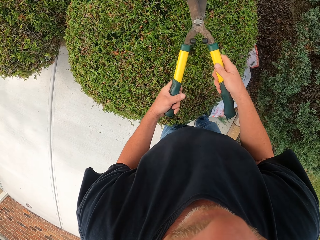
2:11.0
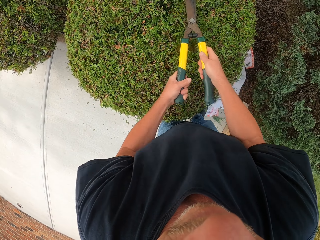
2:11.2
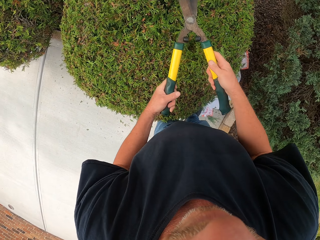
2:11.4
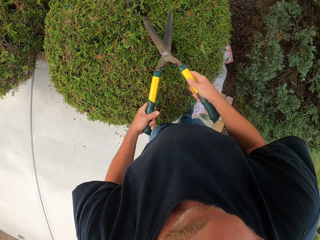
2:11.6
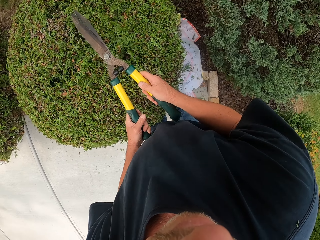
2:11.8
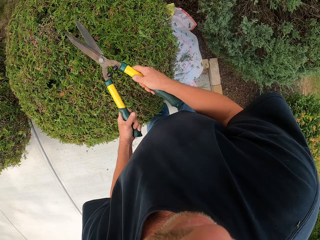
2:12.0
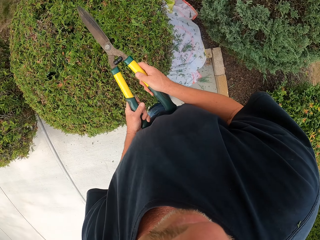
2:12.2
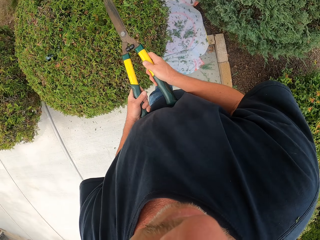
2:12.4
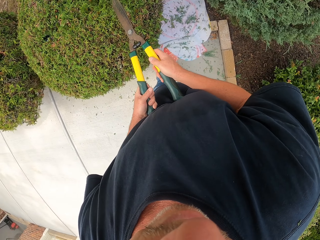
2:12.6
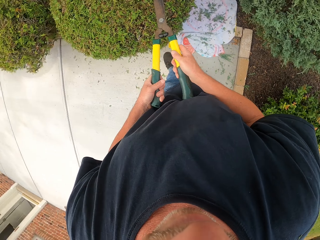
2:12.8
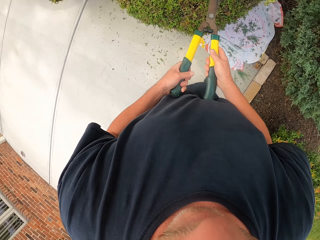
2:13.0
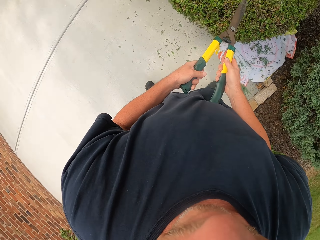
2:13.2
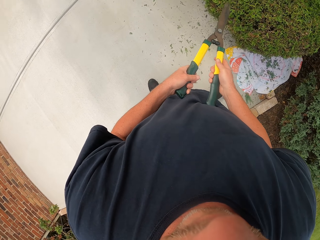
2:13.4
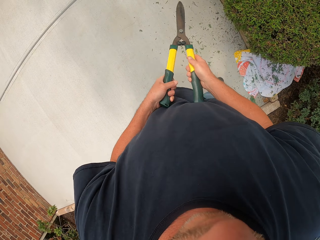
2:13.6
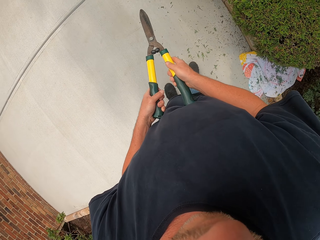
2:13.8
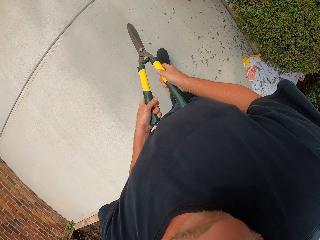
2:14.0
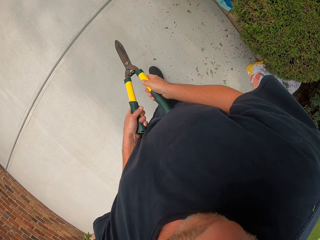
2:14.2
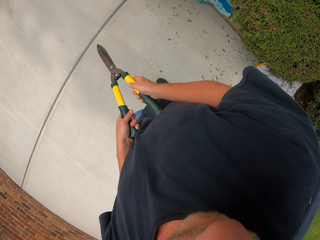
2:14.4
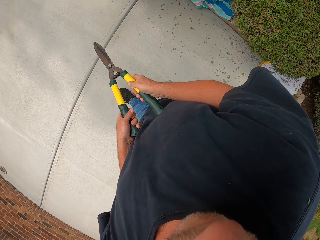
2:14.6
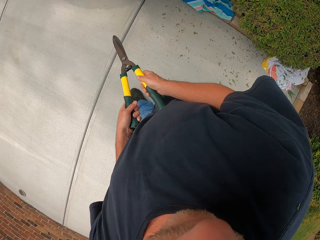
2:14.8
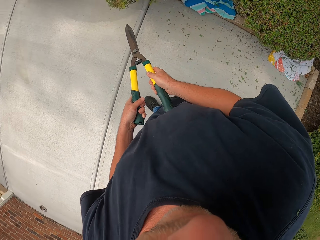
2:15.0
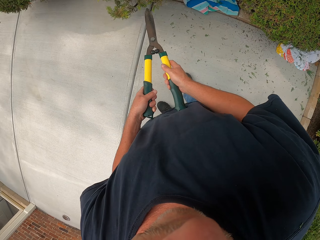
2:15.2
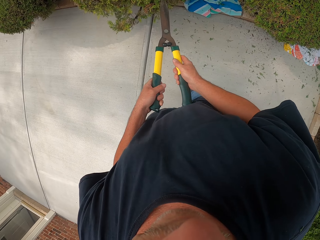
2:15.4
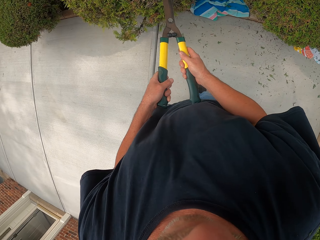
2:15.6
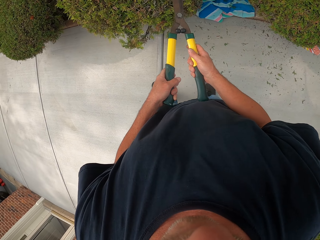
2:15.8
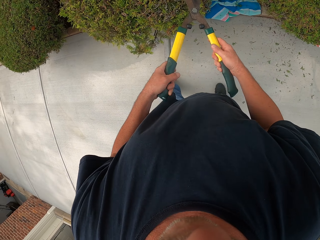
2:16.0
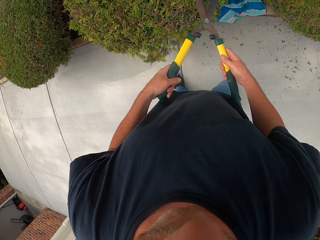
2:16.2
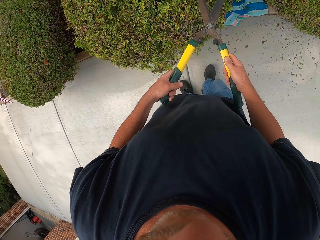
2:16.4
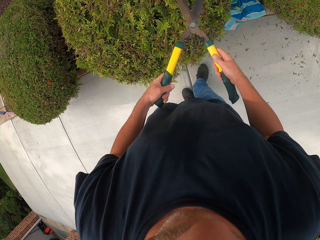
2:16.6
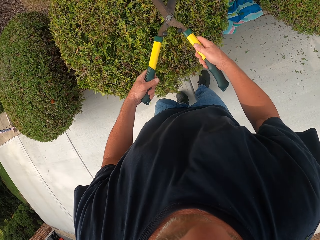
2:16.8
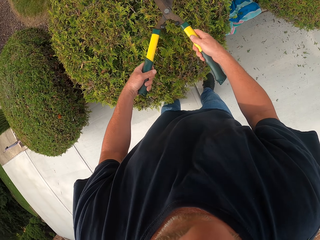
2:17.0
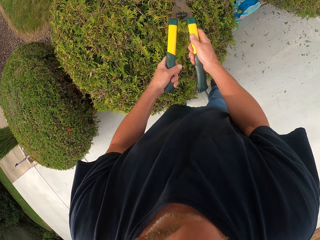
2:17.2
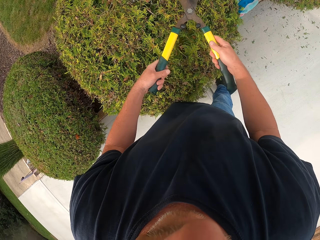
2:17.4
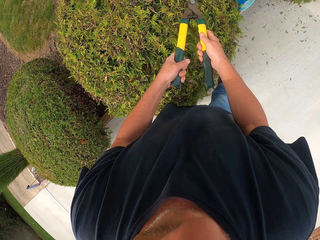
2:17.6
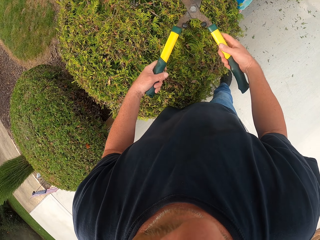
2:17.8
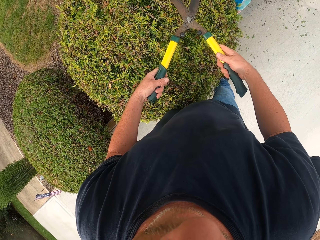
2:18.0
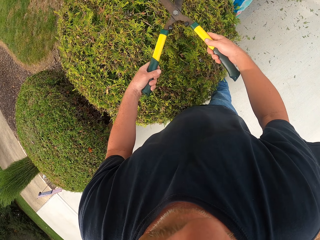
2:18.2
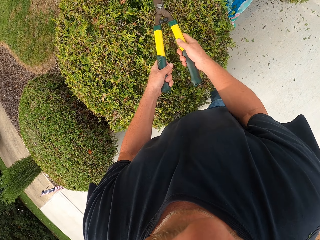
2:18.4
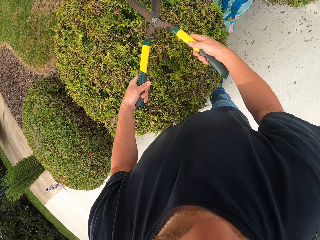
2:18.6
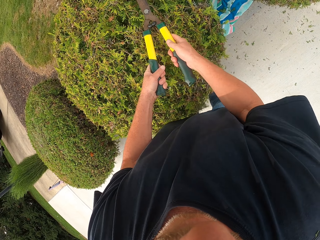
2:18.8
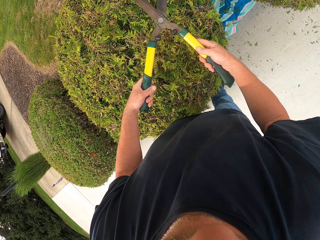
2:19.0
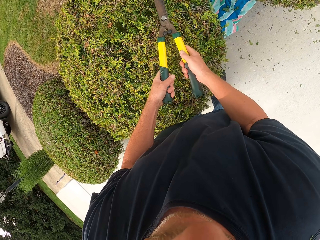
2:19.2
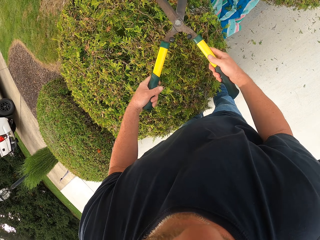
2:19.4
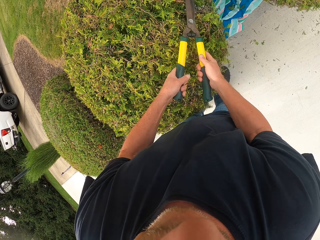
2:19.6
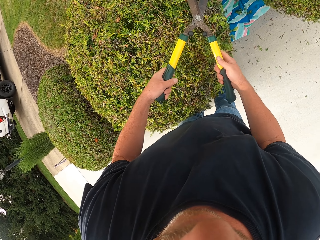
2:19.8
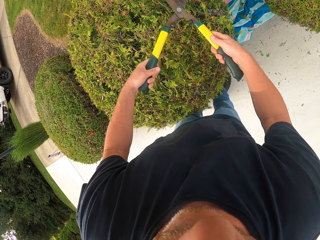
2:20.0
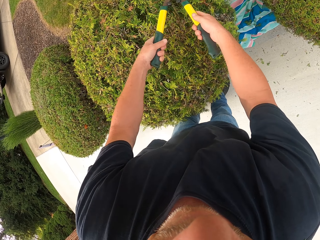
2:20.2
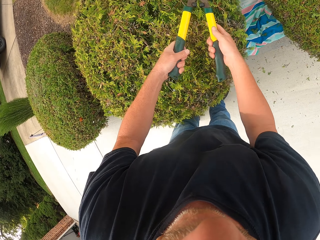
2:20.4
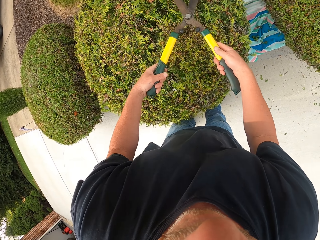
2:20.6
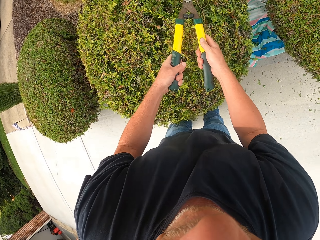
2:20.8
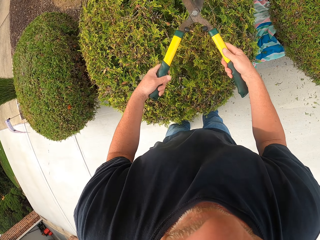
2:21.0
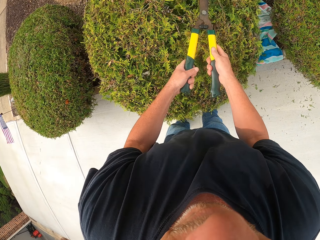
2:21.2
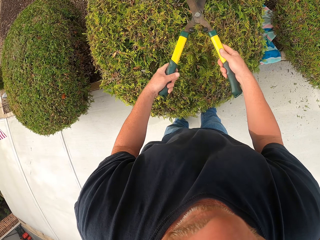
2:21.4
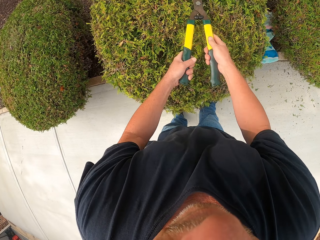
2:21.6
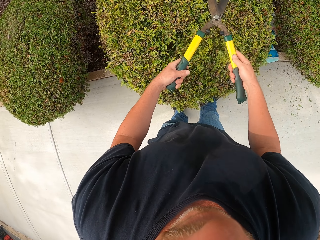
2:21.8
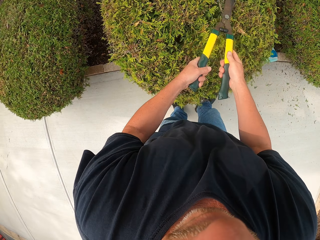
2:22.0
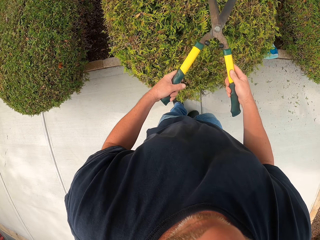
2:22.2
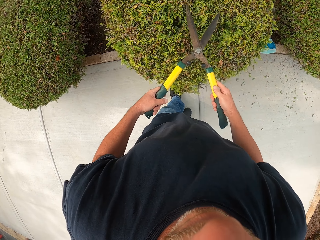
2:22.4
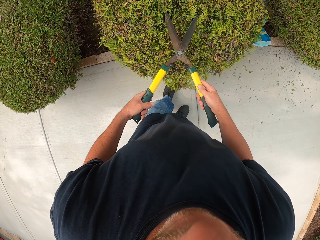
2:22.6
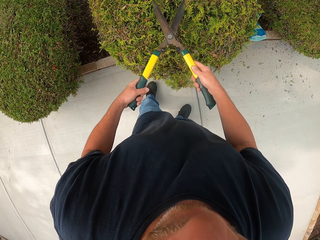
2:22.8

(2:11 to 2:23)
The camera wearer walks on the pathway. They trim the shrub.

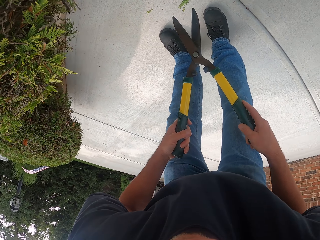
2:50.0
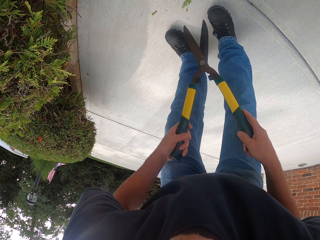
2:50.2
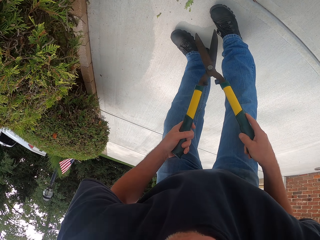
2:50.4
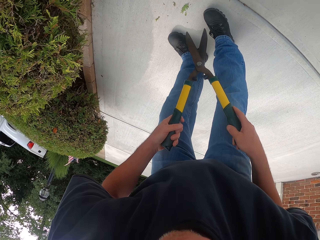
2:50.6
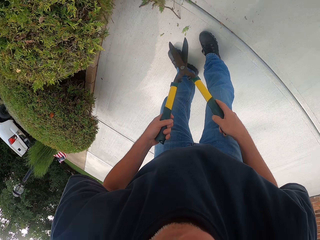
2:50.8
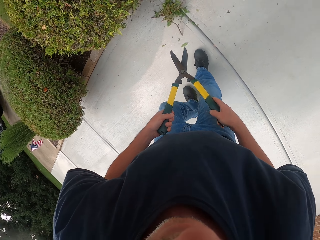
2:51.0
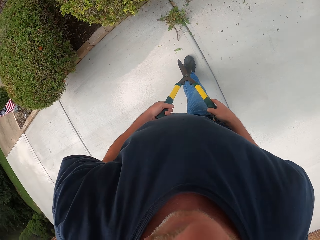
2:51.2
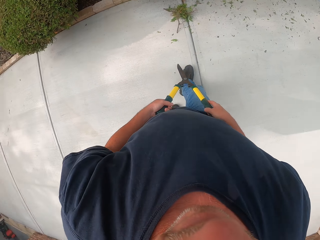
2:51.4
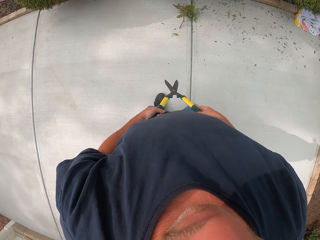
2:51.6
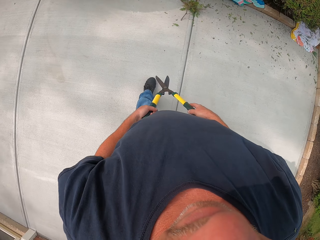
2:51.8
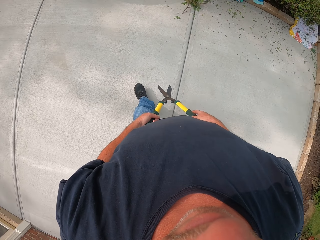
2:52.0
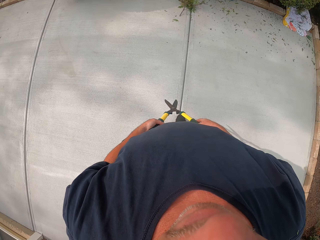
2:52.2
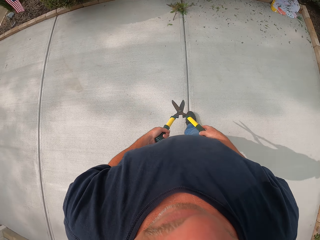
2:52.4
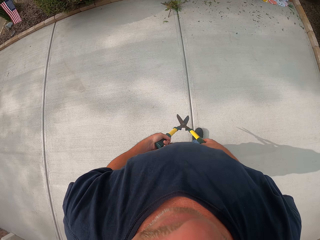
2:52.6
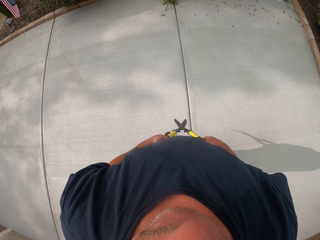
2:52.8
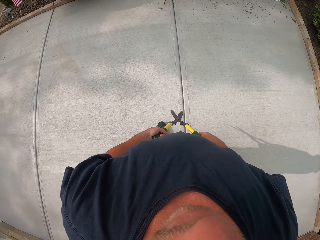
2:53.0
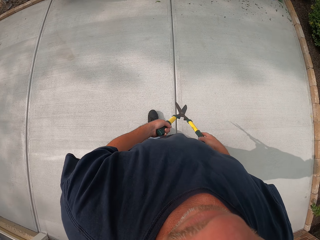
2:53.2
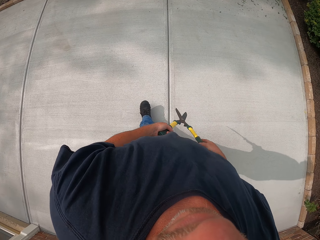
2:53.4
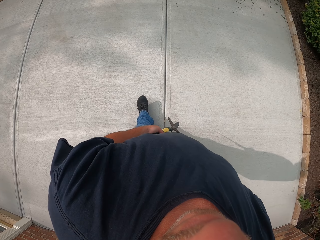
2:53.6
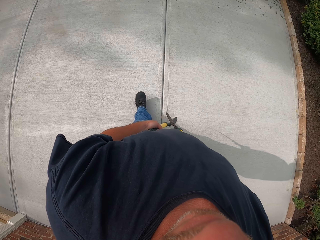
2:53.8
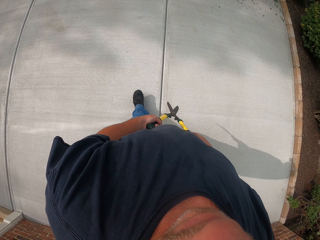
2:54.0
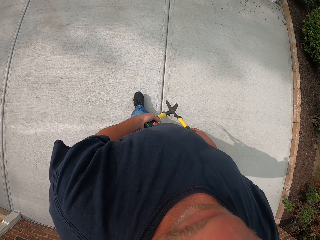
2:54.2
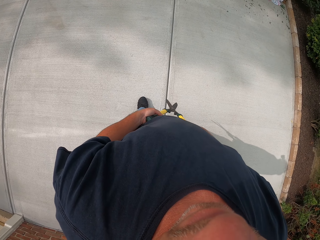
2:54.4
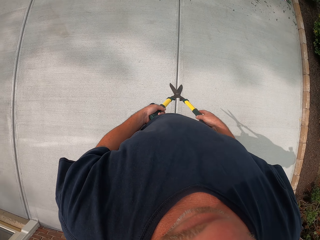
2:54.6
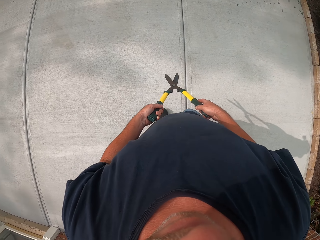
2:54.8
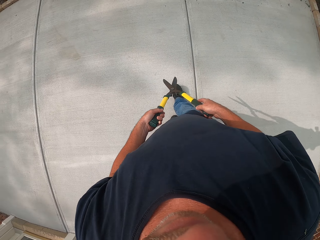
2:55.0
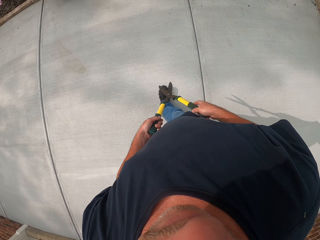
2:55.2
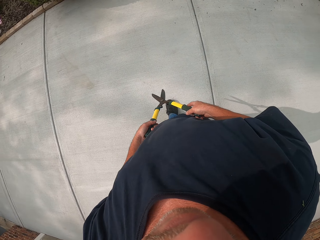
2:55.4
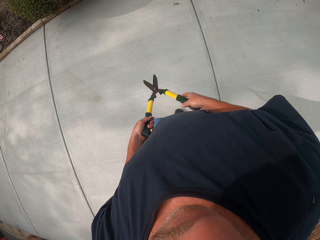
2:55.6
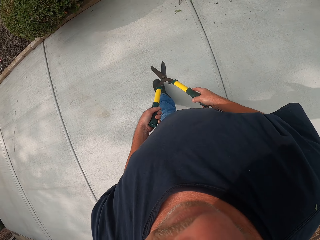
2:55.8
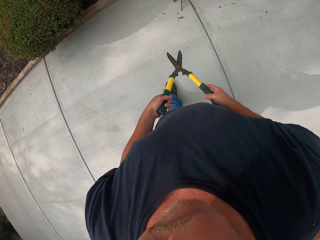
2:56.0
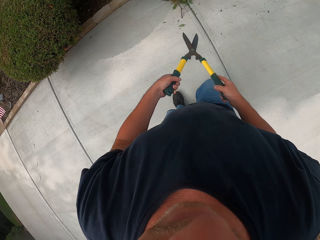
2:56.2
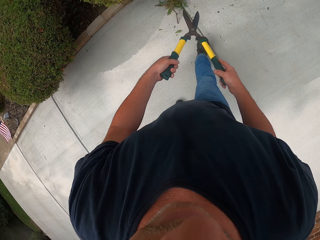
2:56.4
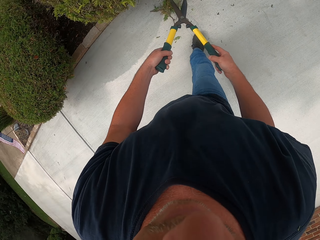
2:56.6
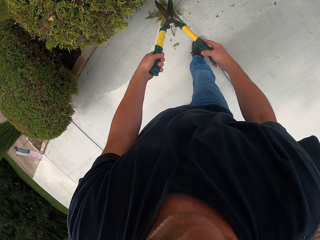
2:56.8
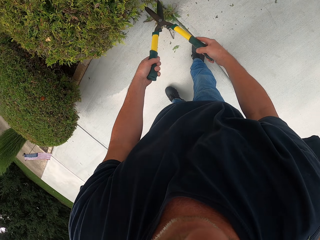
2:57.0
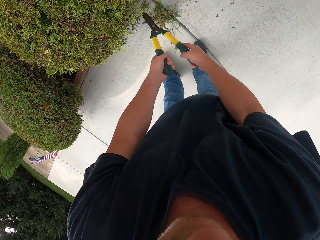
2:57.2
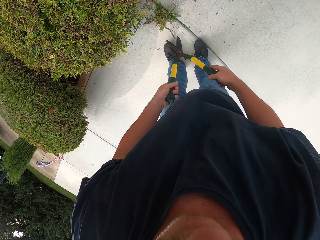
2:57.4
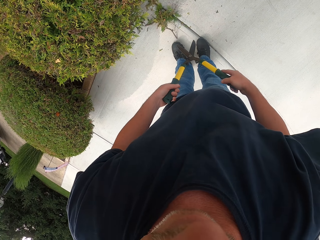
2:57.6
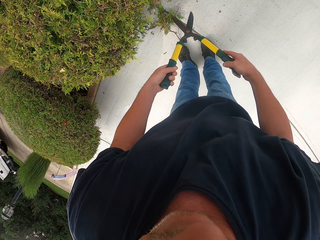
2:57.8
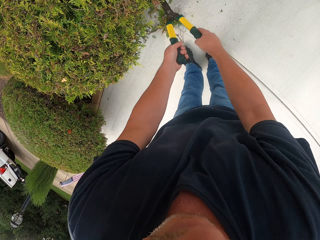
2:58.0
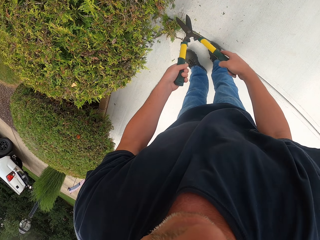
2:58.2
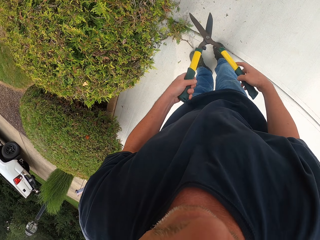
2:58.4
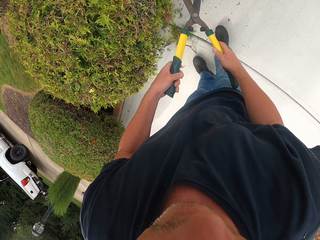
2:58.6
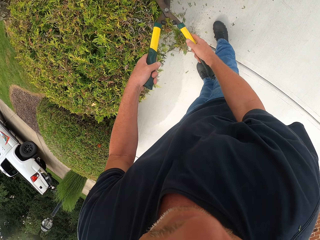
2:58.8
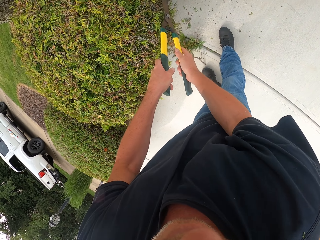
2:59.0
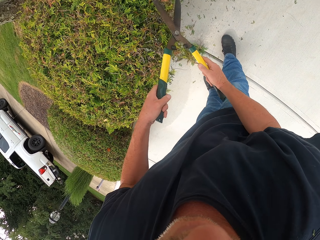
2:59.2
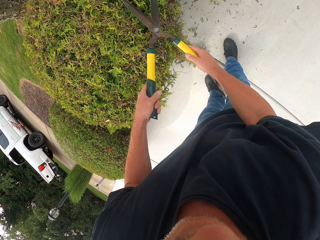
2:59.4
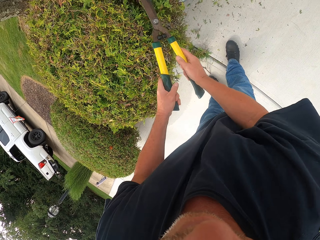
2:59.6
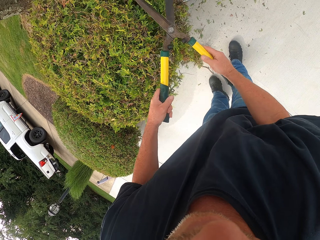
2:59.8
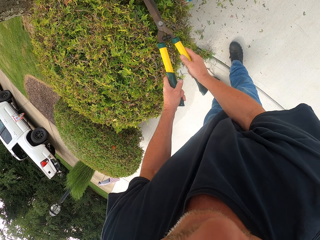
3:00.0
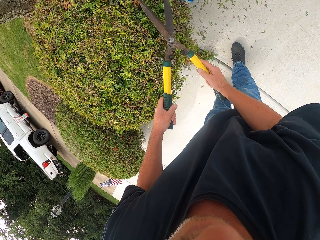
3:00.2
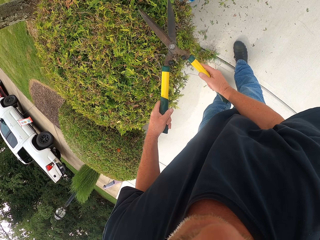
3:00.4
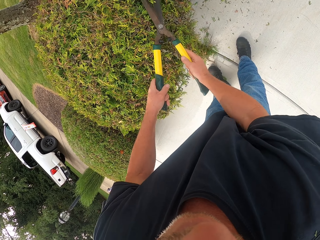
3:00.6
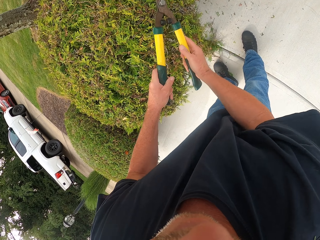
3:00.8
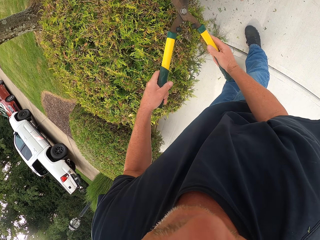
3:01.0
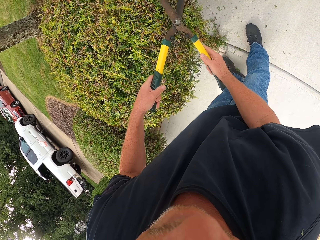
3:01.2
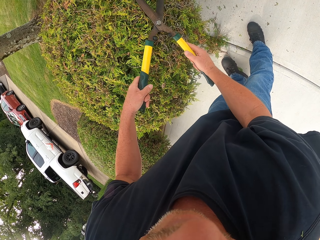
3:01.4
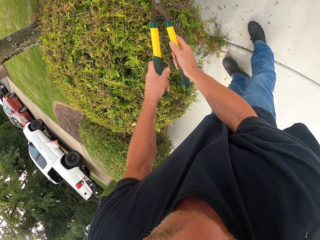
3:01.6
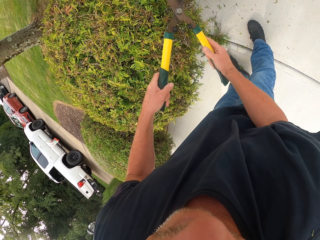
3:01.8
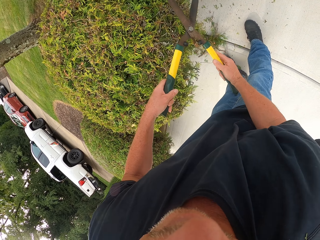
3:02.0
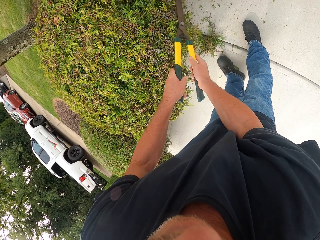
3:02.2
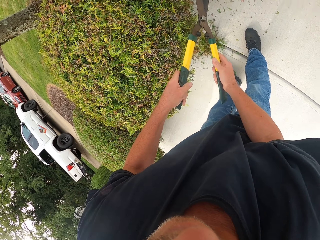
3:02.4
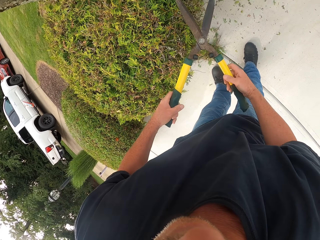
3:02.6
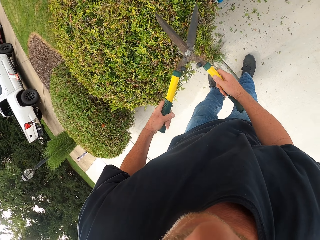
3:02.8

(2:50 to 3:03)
The camera wearer looks around. They move backwards. They trim the shrub with the hedge shear.
